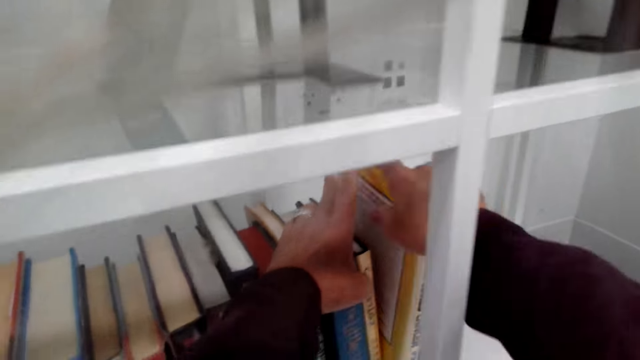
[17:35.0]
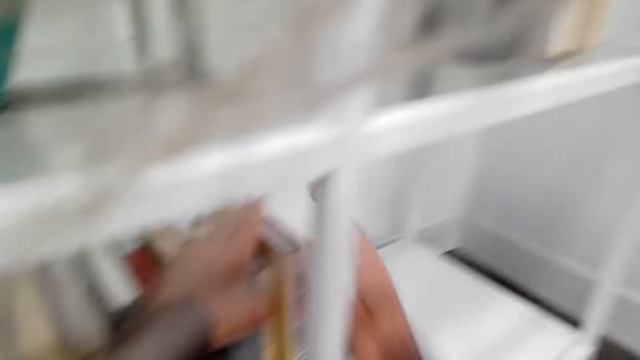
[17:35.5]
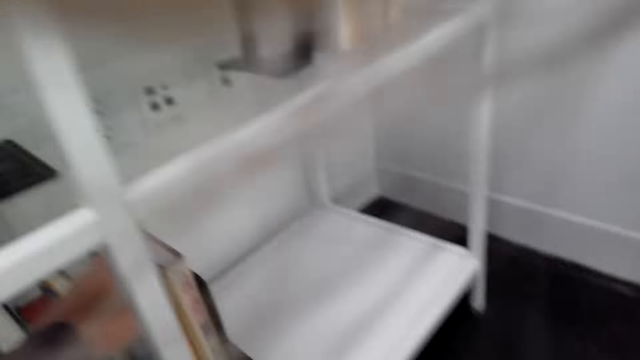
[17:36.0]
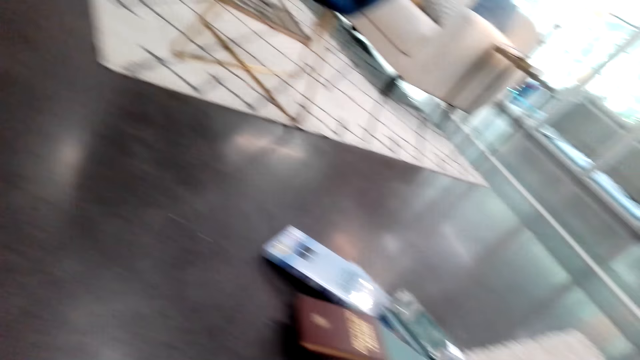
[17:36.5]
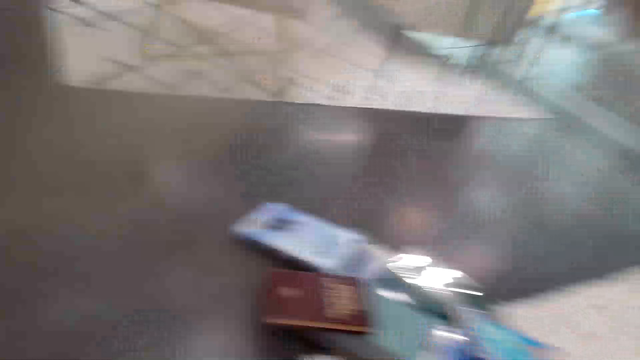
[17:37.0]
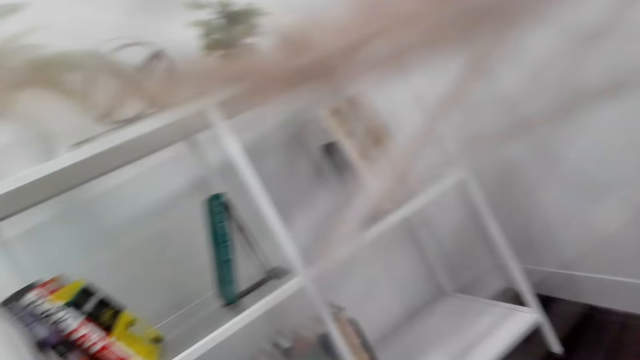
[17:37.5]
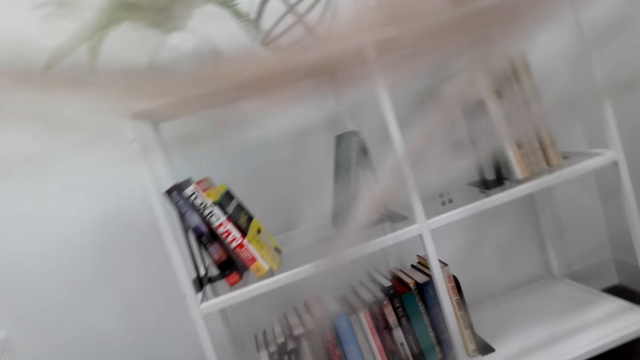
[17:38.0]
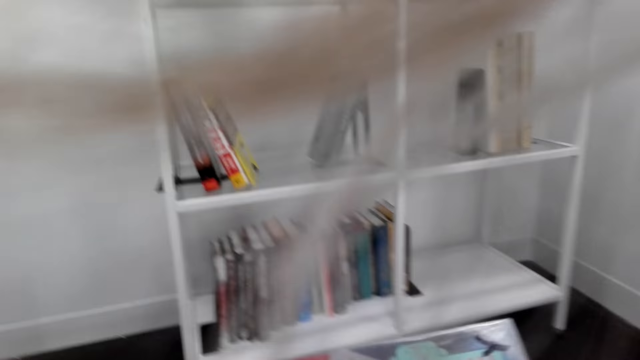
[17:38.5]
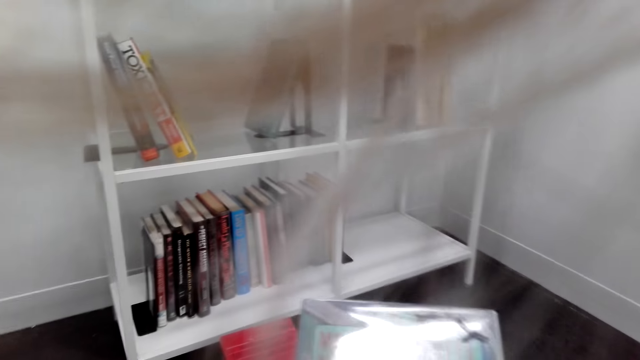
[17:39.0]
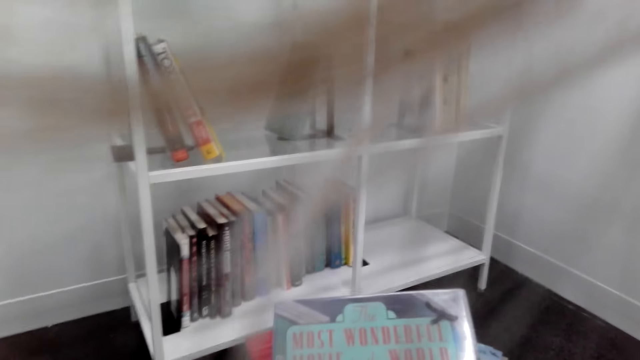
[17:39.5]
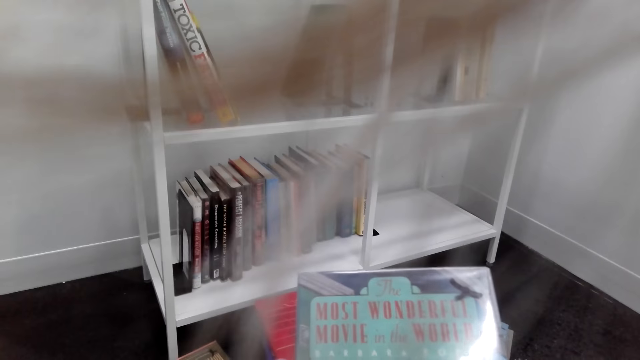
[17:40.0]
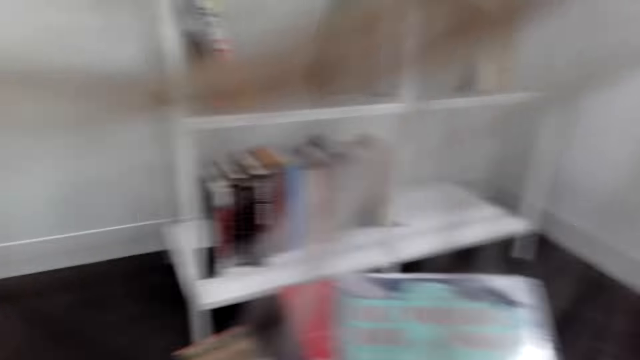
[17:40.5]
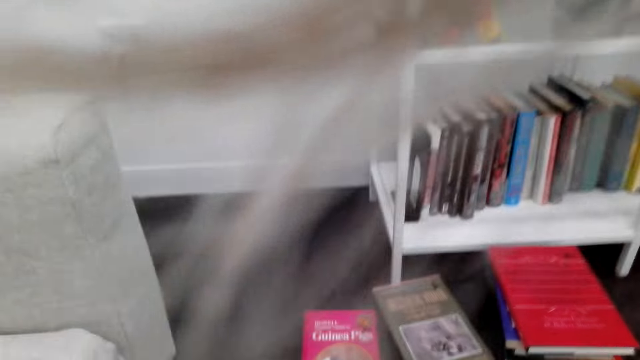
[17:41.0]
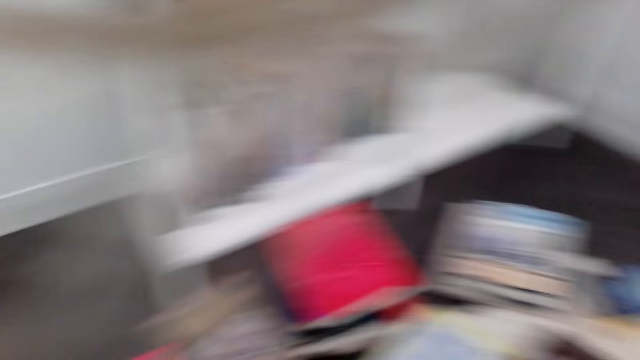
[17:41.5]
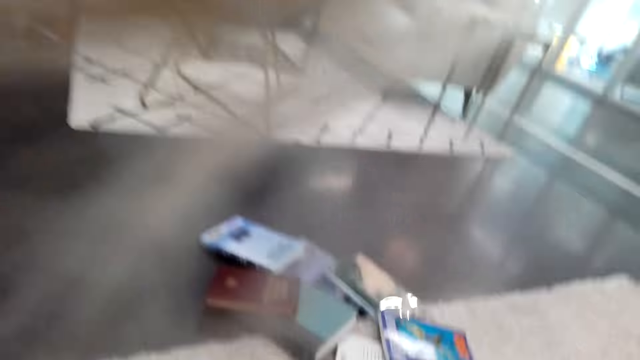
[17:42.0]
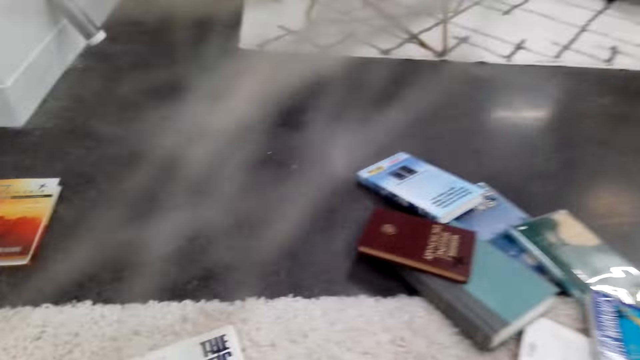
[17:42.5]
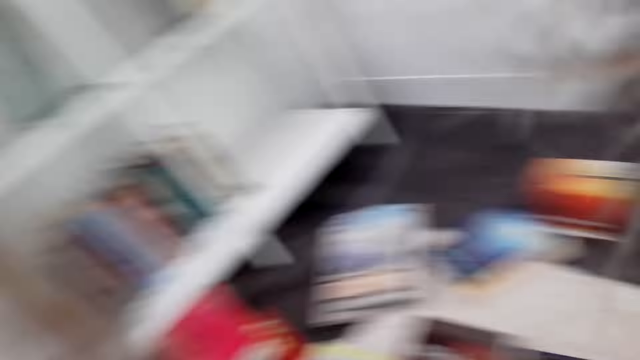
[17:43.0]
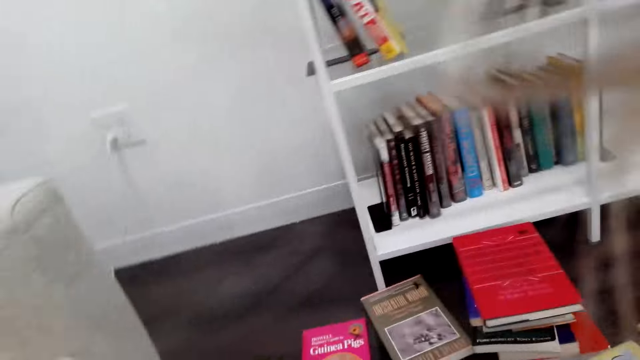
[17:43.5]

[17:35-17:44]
The camera wearer turns around. They hold a book. They stare at the book. They stare at the books on the floor.

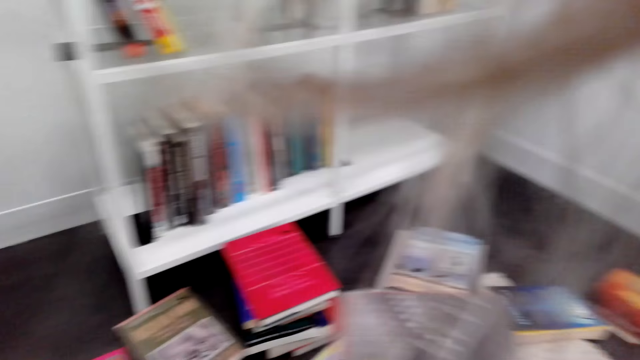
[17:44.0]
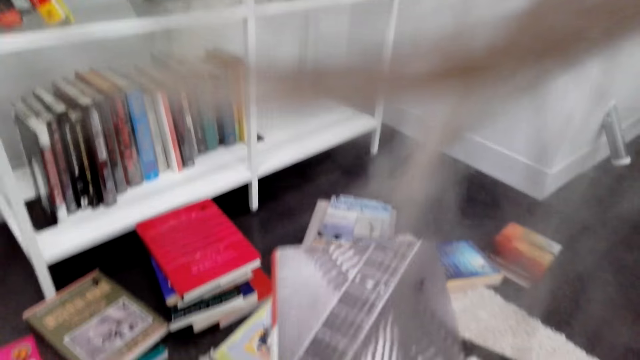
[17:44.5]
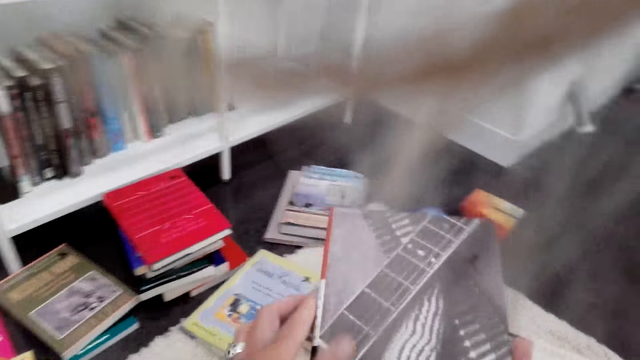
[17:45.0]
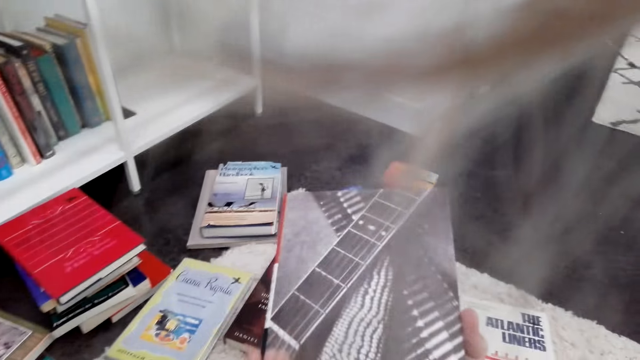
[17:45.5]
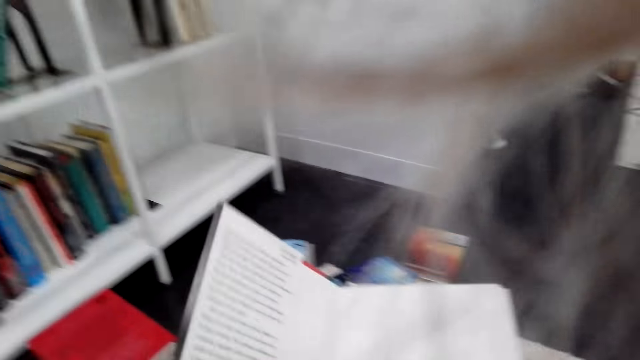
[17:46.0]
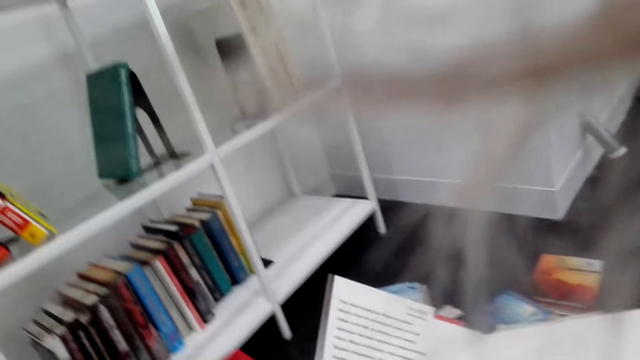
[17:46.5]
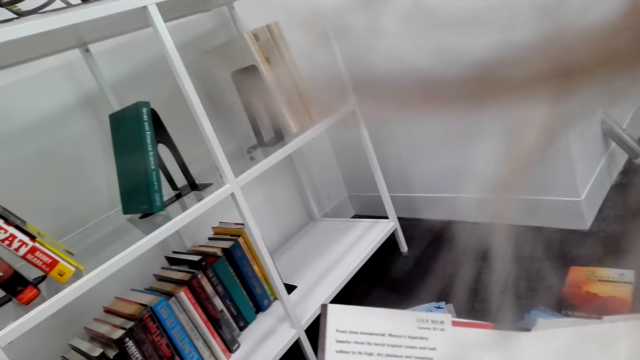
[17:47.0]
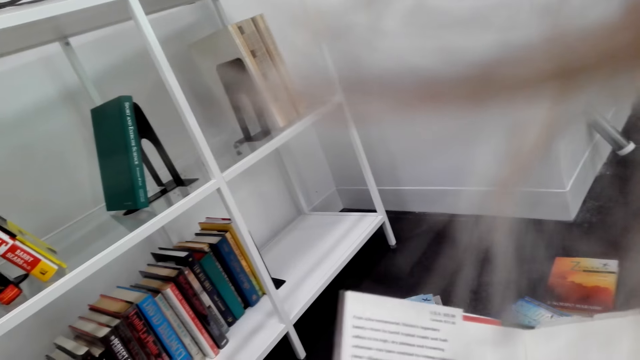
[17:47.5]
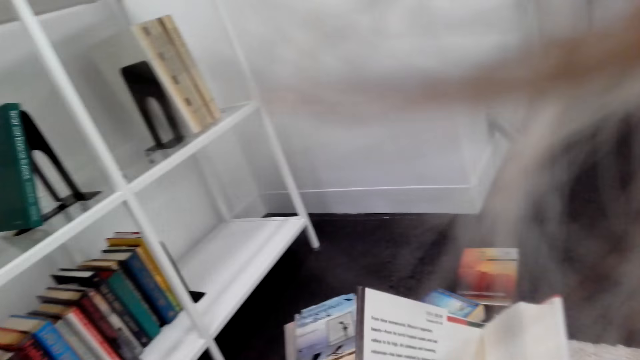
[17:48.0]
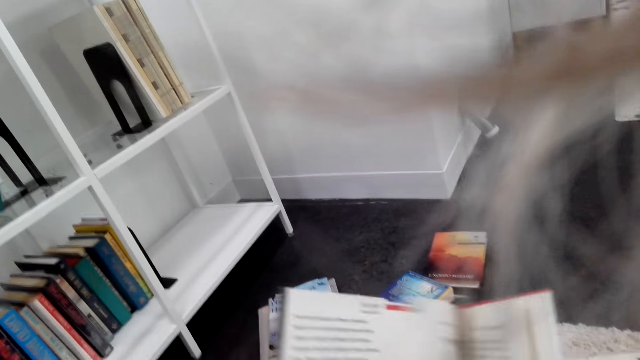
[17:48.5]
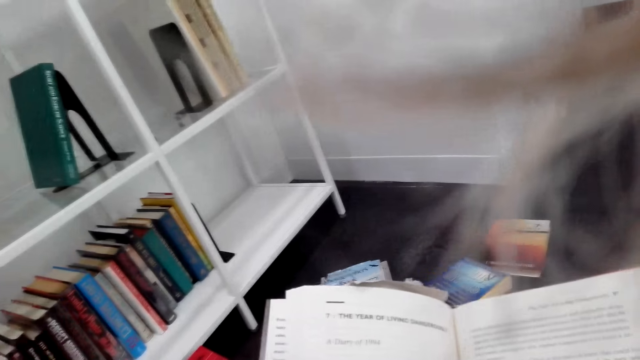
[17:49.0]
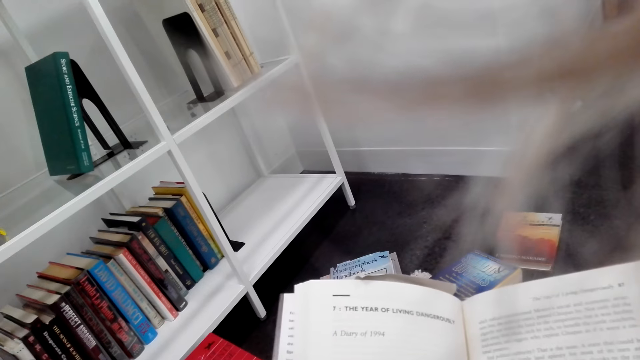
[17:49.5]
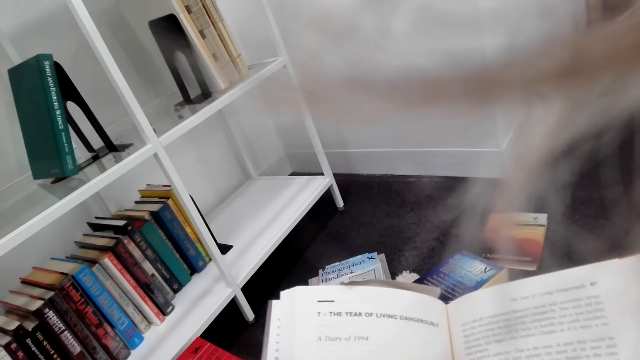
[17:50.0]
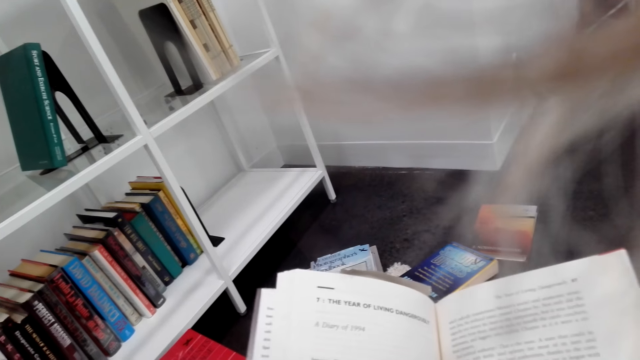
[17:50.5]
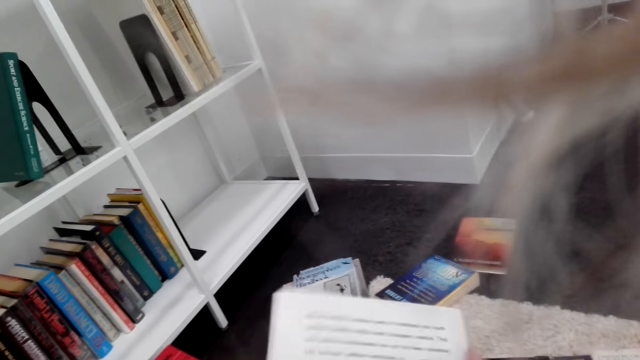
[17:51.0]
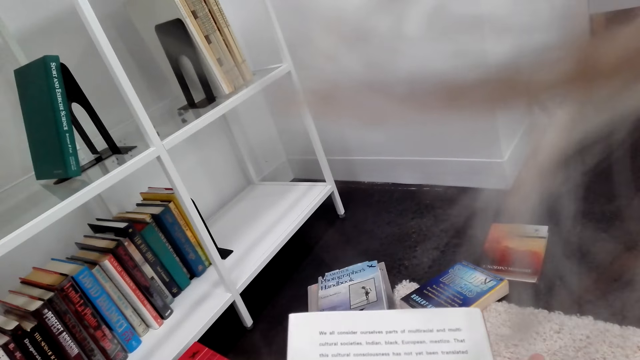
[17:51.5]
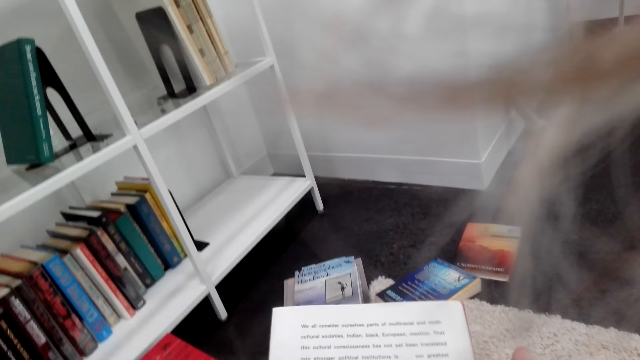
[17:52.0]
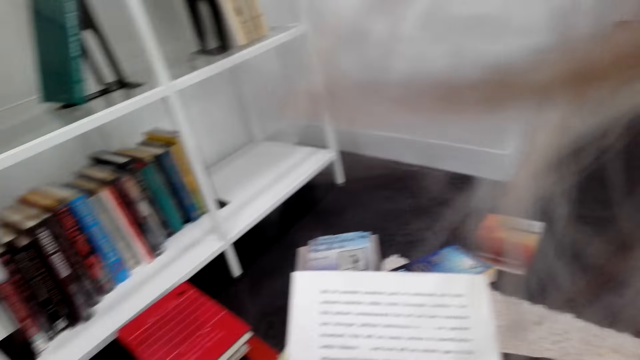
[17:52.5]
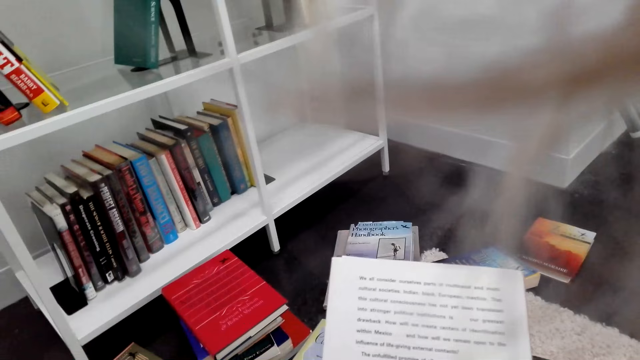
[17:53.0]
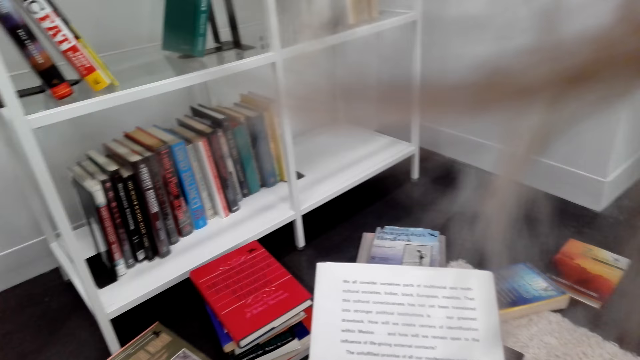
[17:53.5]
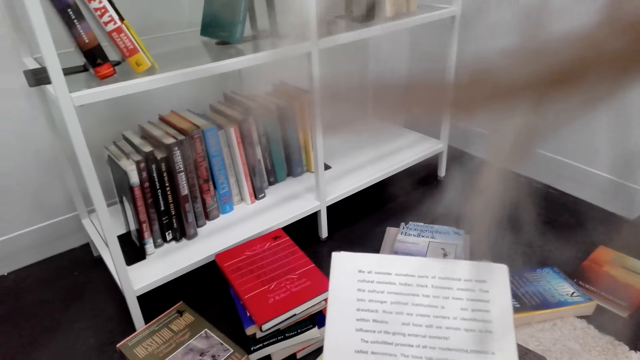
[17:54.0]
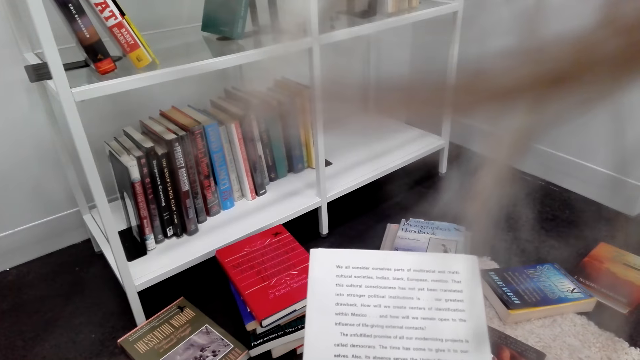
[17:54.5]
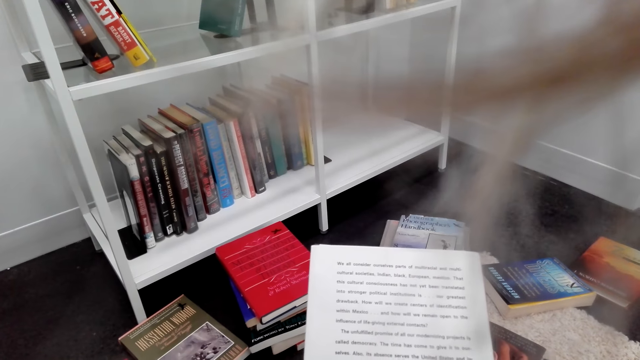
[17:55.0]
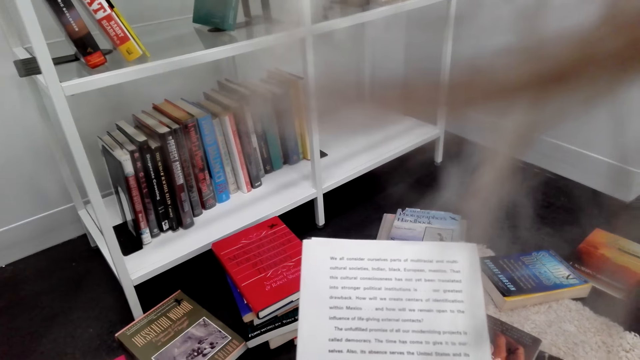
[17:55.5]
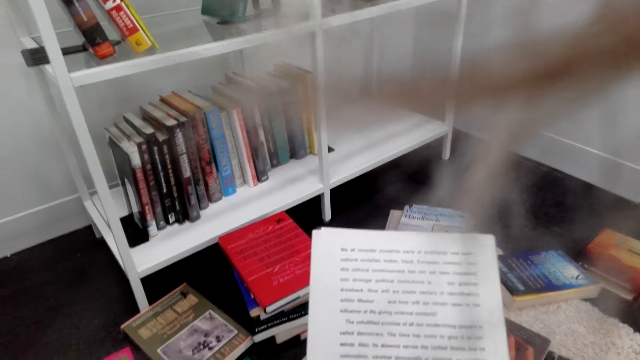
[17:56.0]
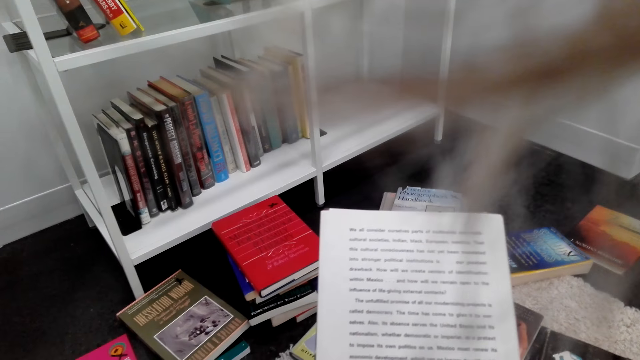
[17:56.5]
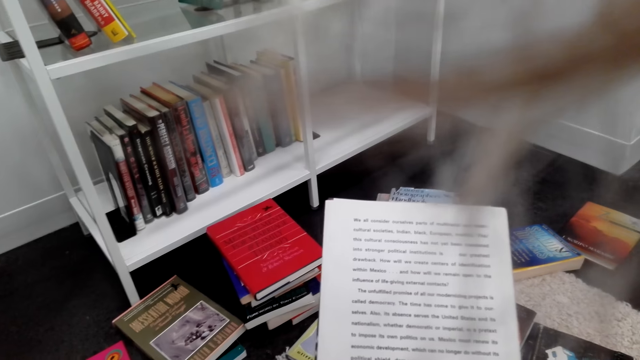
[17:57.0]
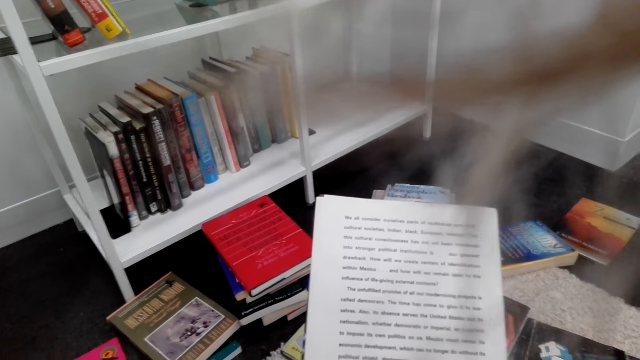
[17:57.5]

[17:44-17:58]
The camera wearer holds a book. They stare at the book. They open the book and read the book. They flip a page of the book. They read the book. They close the book. They read the book.
